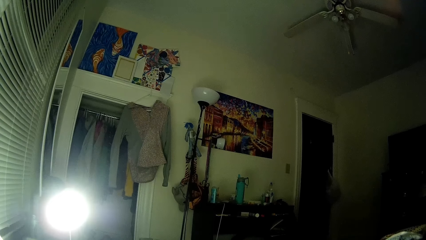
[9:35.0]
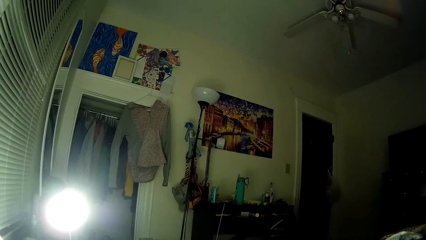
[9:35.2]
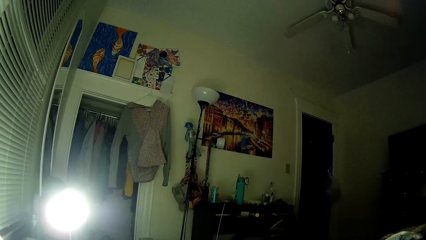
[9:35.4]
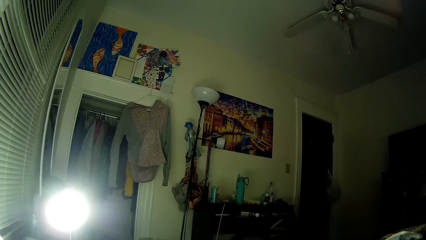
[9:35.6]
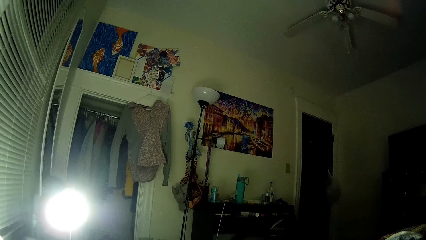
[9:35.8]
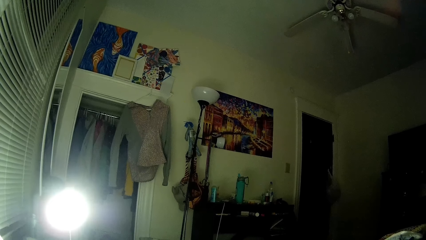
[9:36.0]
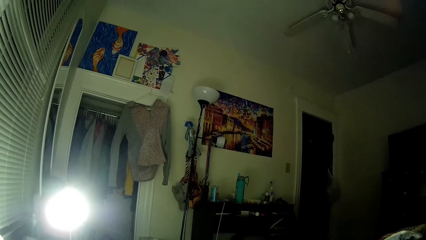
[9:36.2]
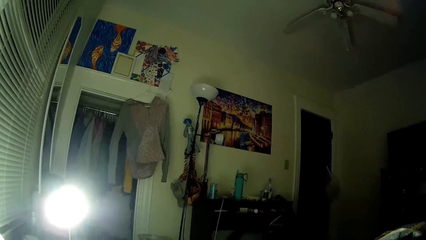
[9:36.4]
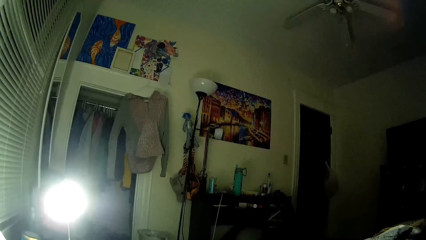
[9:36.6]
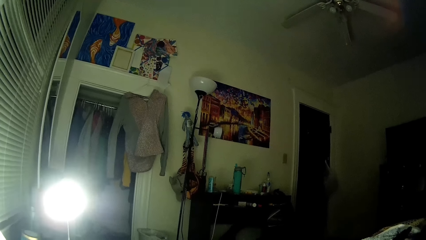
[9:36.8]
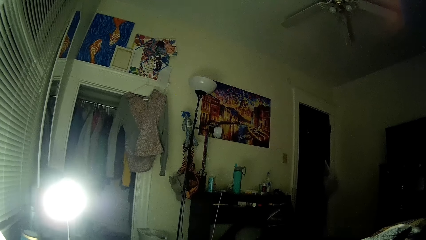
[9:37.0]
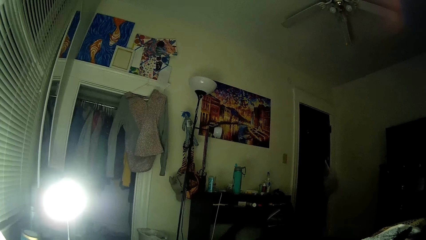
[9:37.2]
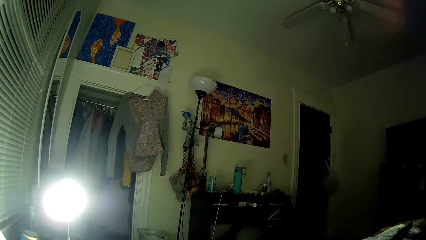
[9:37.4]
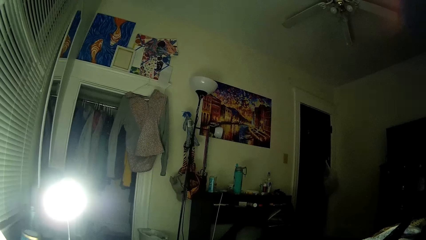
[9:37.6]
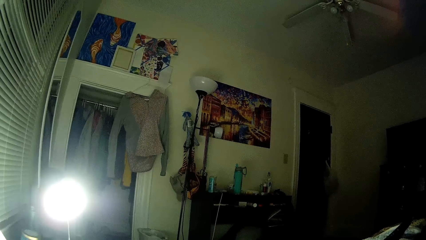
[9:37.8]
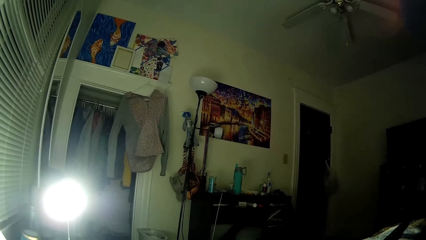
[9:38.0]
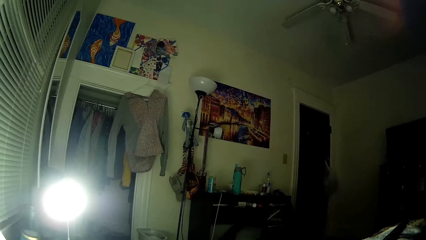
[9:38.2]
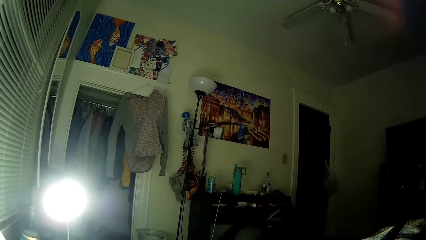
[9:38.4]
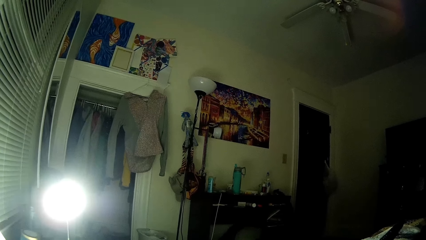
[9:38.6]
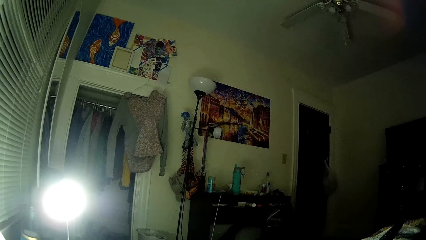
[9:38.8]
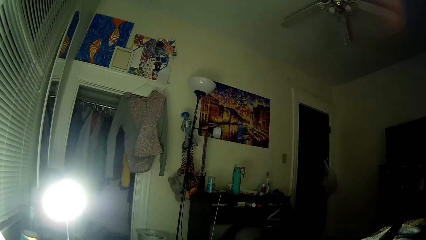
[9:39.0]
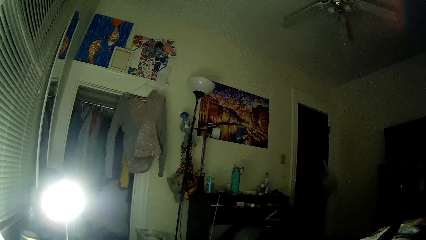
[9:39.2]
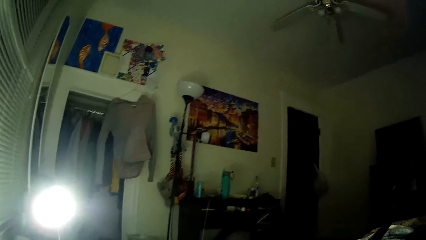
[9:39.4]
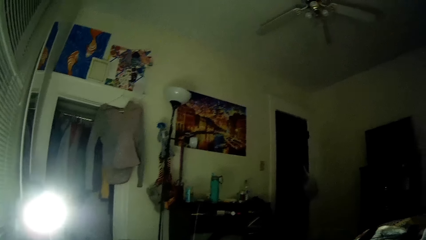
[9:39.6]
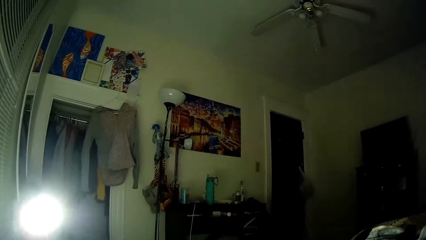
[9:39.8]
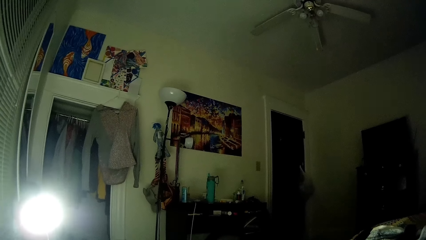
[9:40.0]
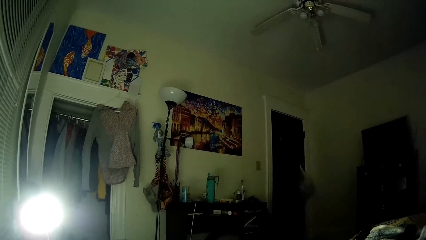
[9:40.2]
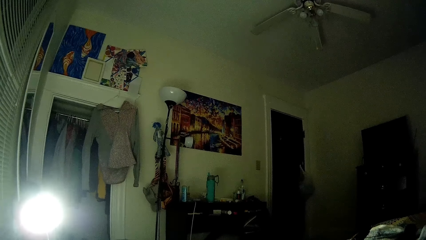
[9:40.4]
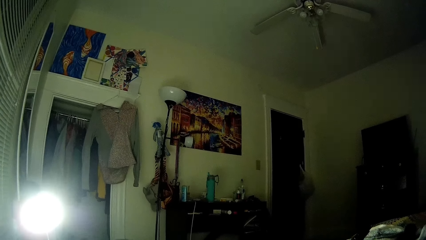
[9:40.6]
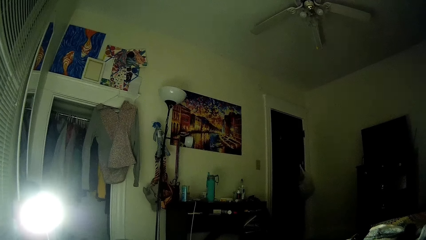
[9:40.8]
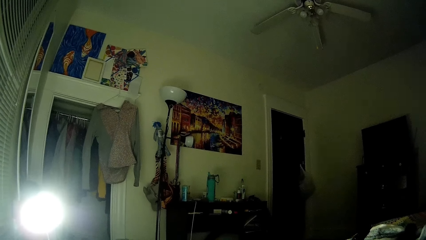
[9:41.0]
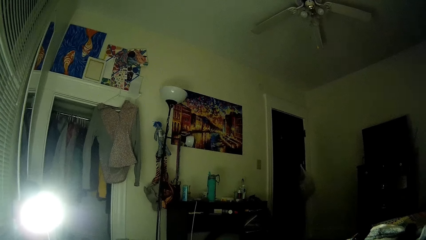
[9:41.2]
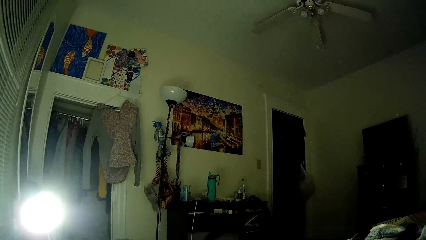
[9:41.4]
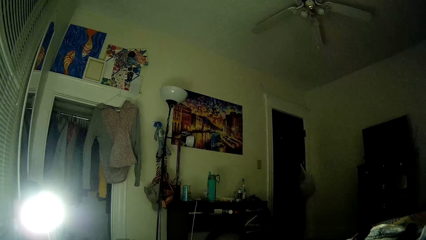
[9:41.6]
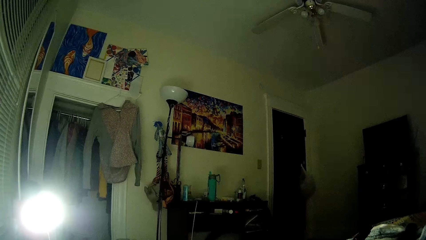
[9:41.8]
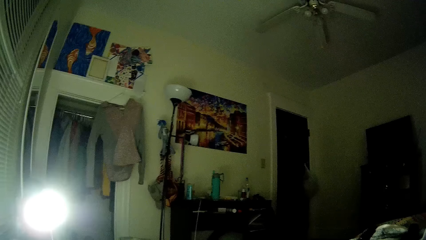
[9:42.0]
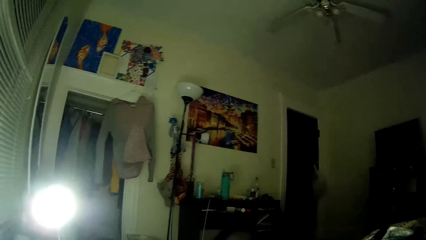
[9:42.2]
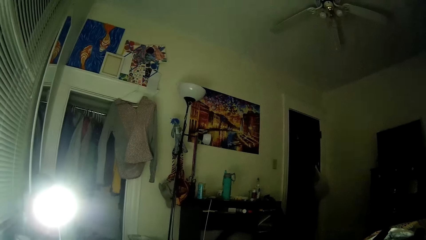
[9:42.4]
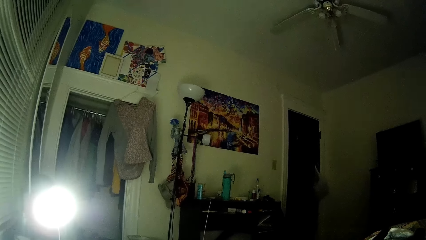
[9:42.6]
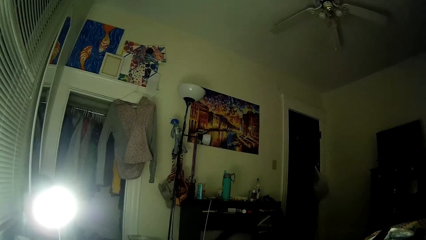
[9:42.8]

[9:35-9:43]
The camera wearer writes on a paper.

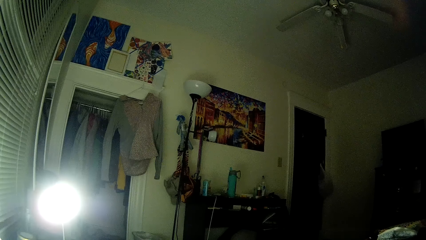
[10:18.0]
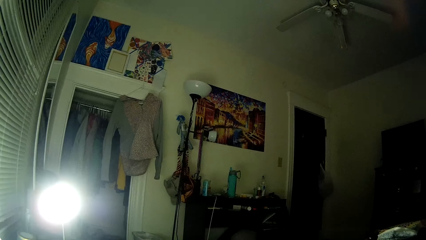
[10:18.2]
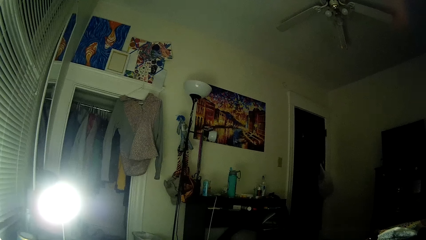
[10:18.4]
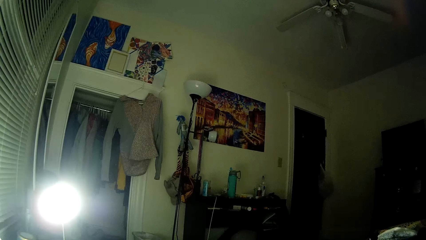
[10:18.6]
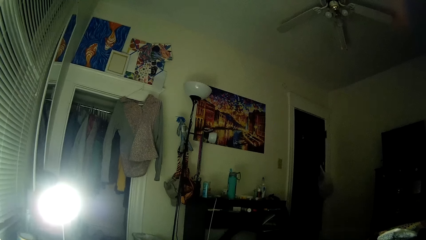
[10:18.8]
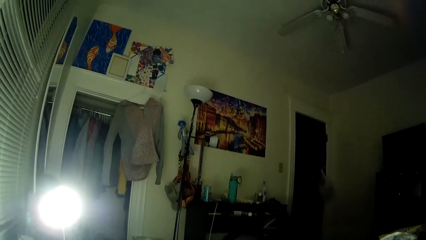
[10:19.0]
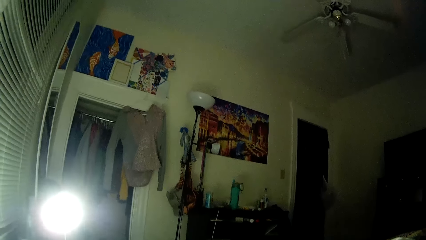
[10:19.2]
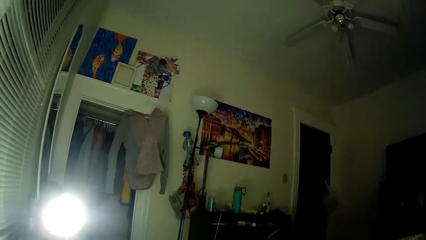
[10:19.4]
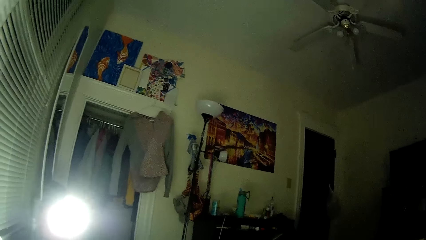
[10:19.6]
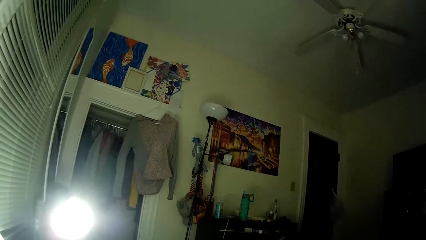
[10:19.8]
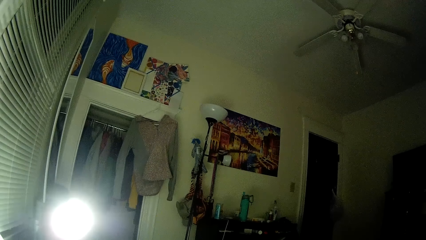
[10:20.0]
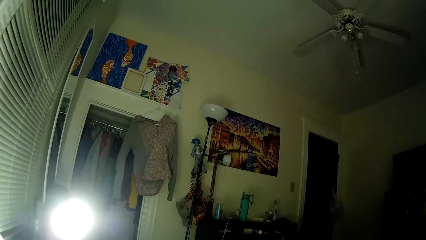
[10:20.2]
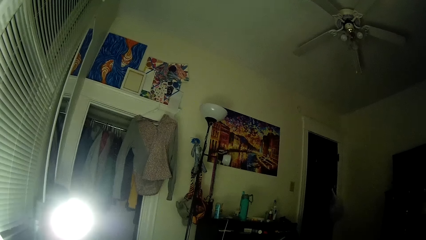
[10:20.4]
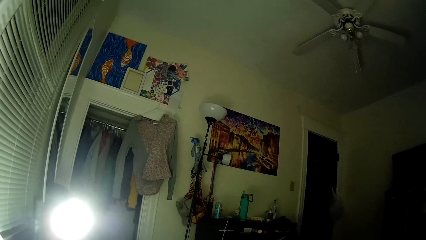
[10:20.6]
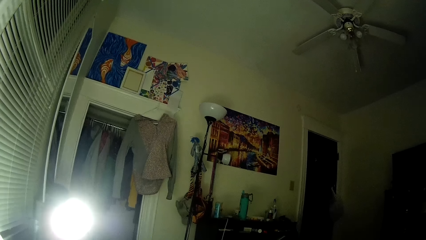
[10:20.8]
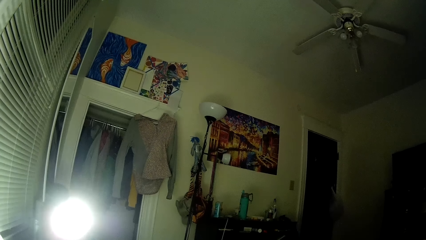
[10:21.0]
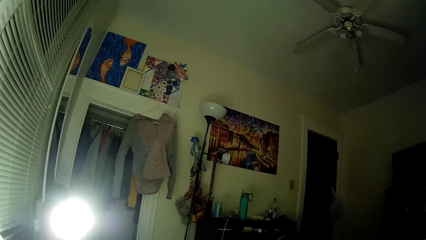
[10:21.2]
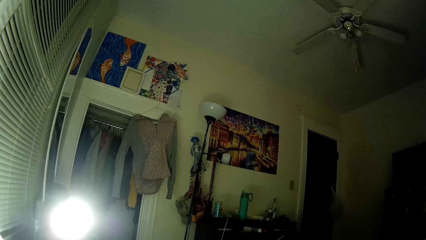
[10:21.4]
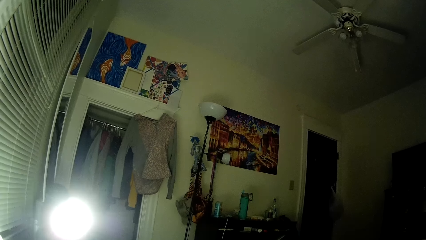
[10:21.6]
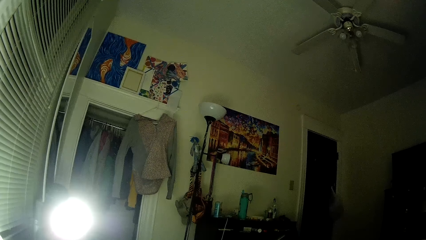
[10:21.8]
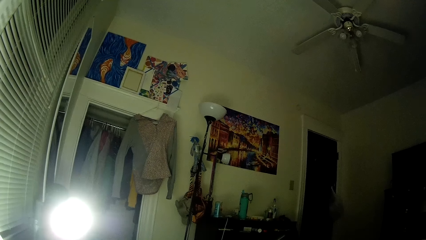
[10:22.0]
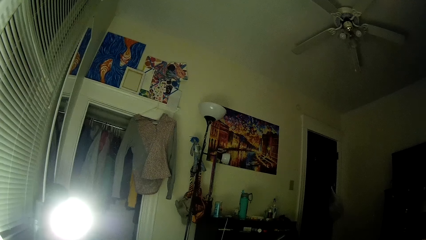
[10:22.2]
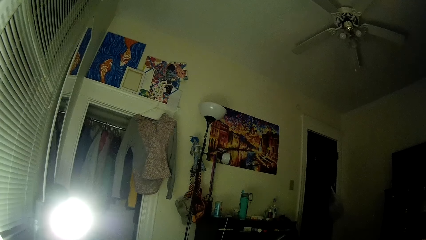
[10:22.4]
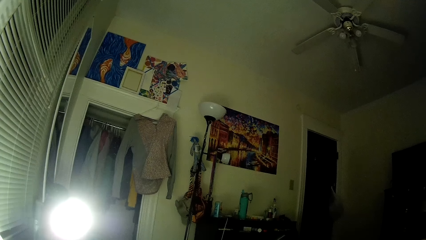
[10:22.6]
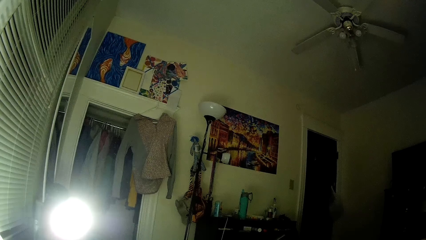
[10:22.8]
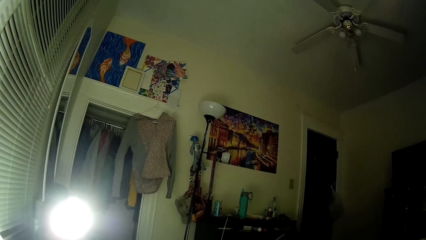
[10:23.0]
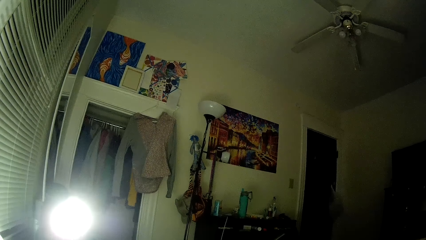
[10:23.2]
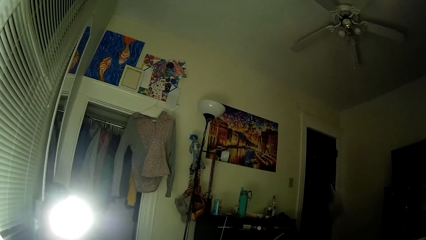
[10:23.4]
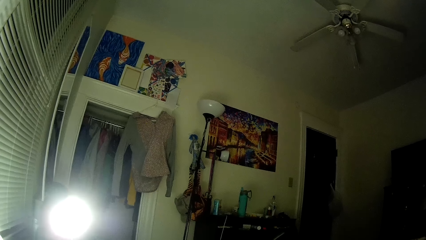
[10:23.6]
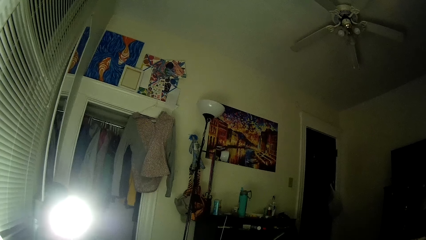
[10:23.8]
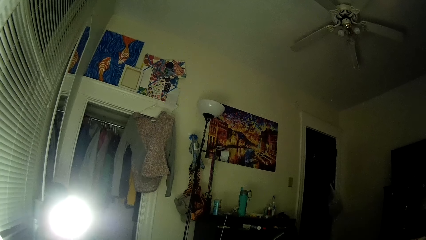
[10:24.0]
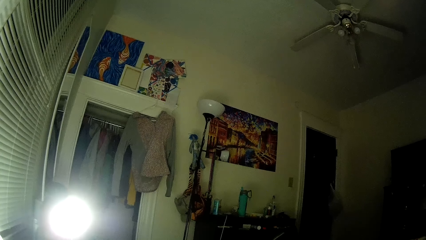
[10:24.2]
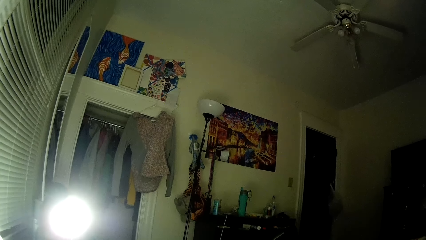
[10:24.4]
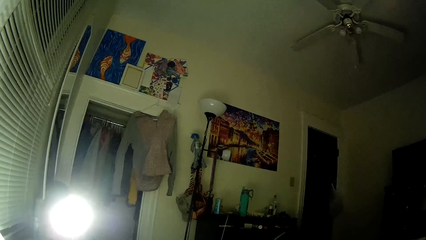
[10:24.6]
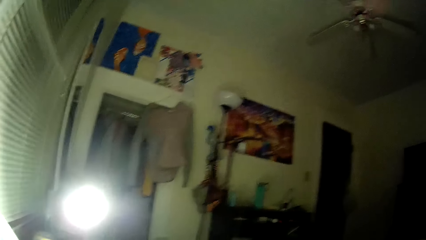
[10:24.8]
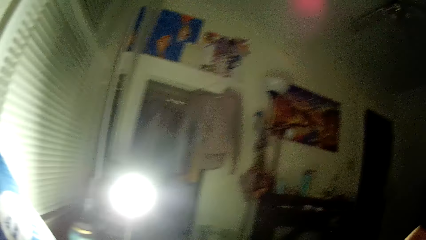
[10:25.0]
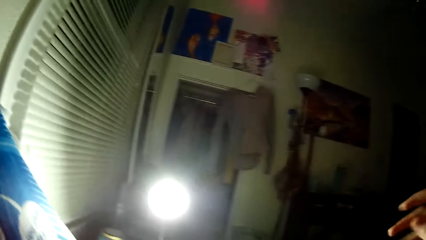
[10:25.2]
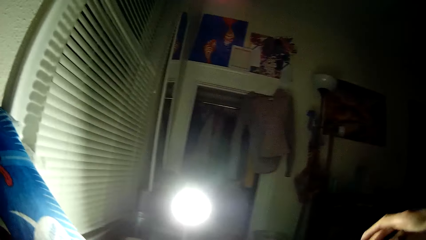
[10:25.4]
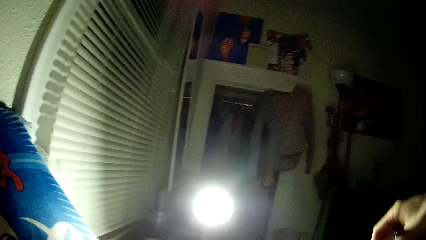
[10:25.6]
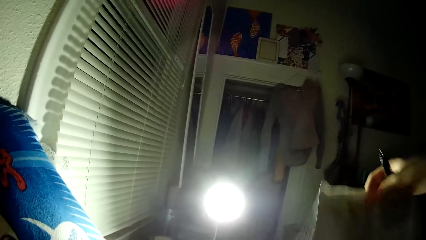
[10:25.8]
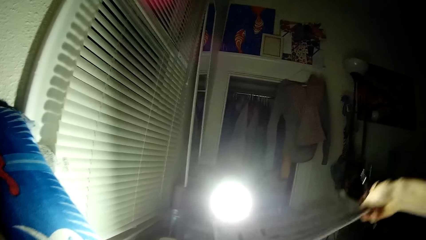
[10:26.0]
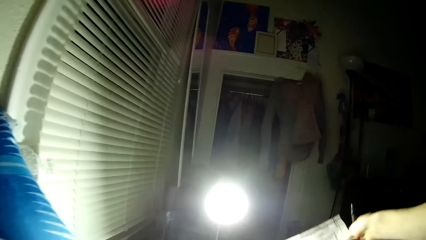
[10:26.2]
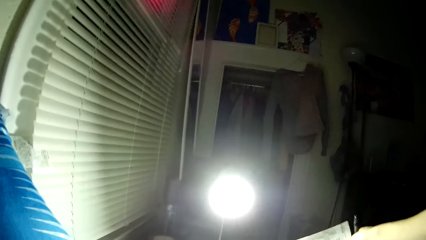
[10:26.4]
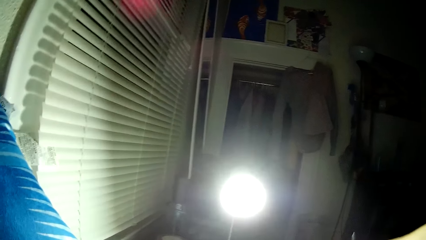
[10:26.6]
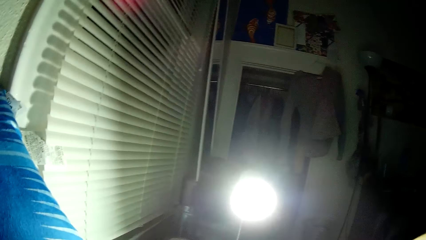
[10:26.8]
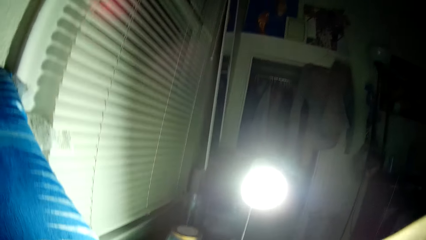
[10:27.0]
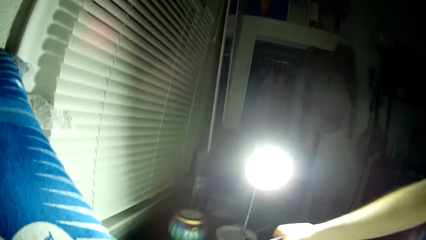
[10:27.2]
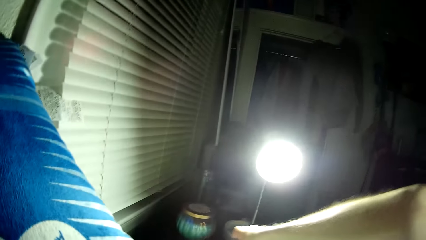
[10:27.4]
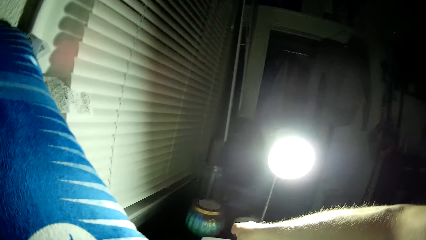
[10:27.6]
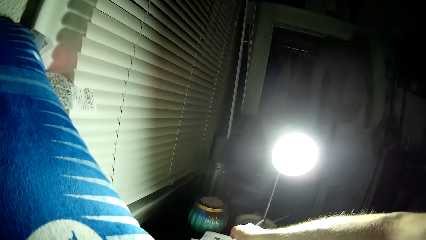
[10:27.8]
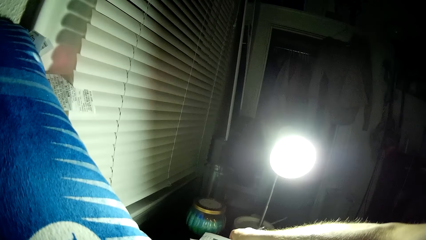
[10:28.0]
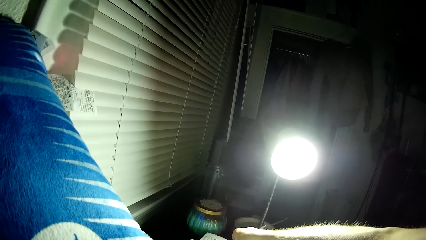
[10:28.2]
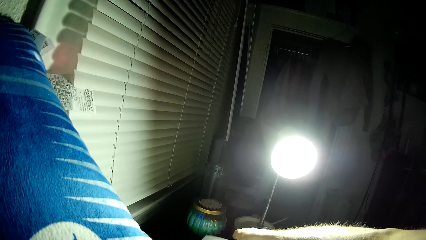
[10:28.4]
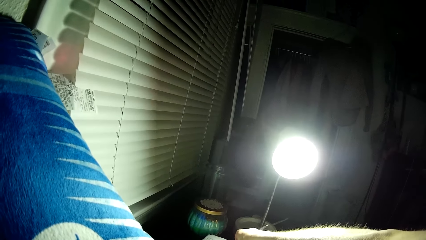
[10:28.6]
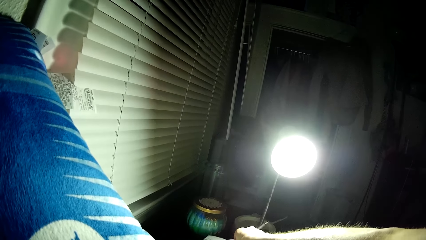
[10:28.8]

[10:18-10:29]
The camera wearer looks around the room. They place a piece of paper on the table.
